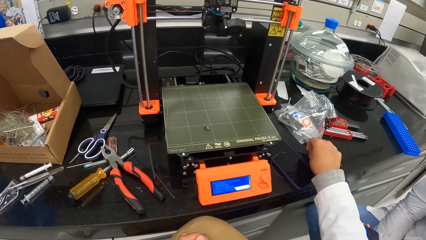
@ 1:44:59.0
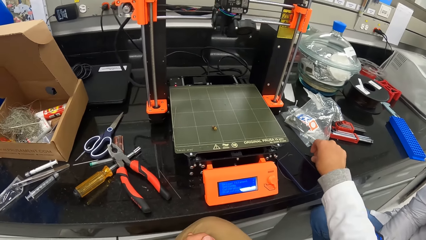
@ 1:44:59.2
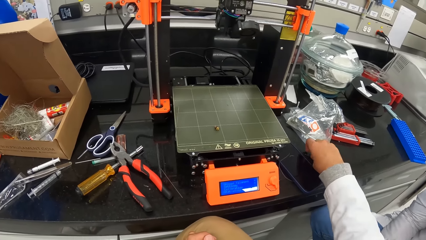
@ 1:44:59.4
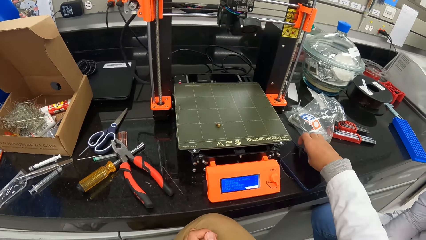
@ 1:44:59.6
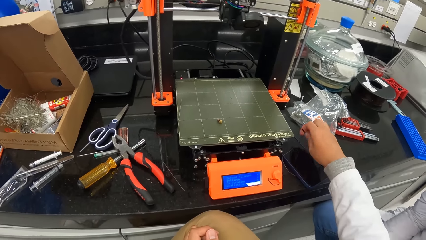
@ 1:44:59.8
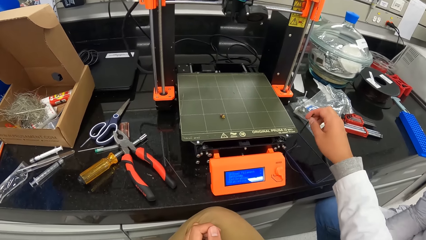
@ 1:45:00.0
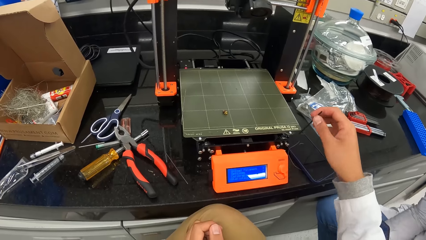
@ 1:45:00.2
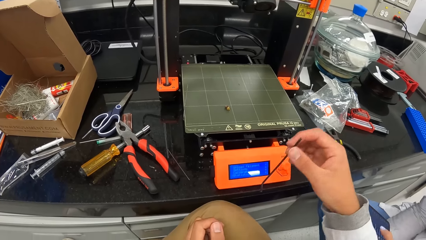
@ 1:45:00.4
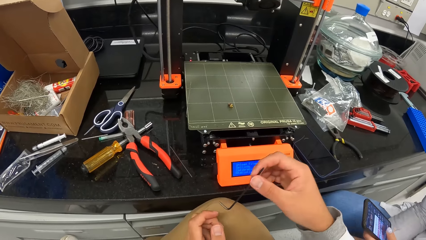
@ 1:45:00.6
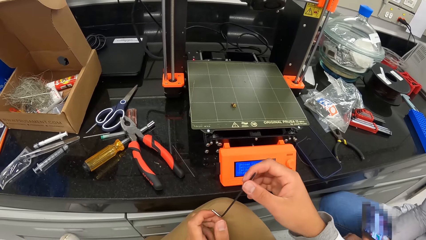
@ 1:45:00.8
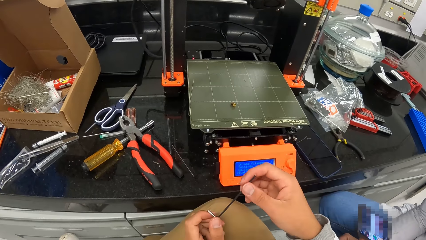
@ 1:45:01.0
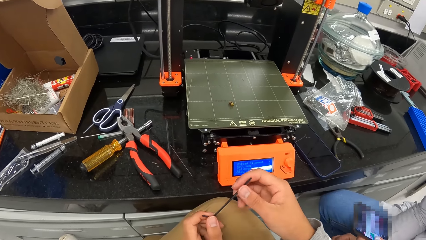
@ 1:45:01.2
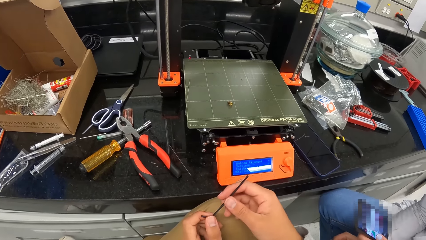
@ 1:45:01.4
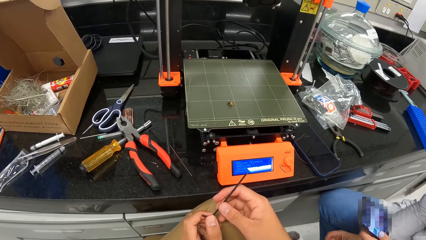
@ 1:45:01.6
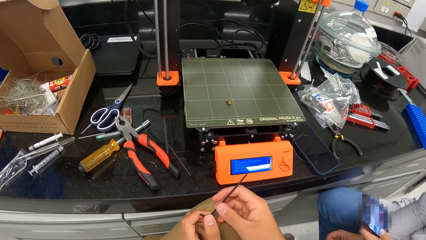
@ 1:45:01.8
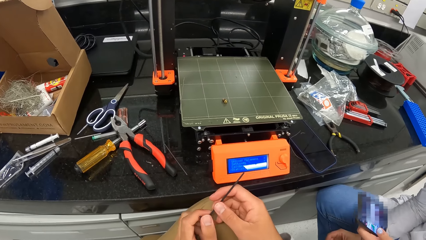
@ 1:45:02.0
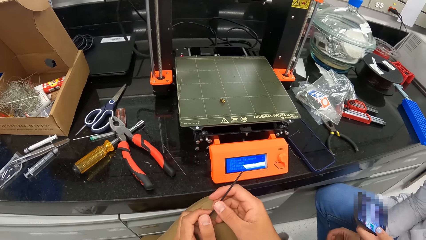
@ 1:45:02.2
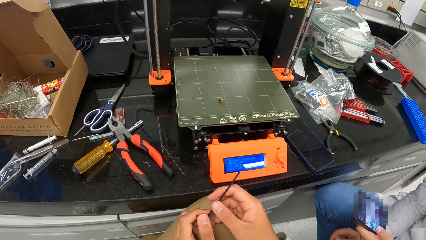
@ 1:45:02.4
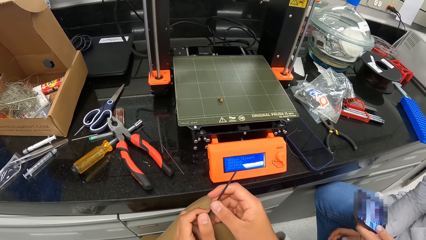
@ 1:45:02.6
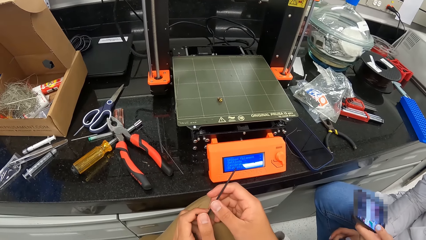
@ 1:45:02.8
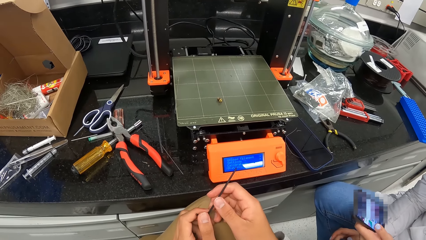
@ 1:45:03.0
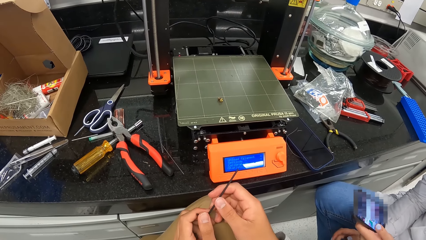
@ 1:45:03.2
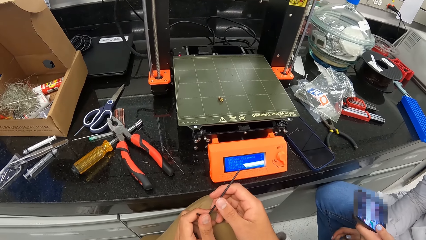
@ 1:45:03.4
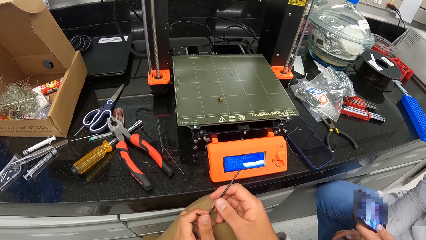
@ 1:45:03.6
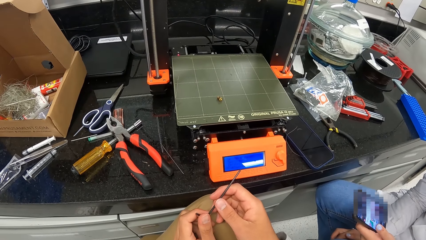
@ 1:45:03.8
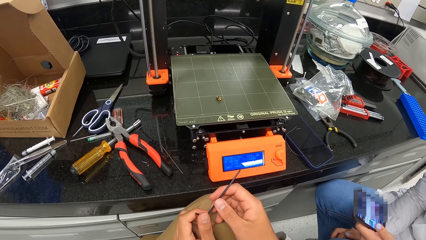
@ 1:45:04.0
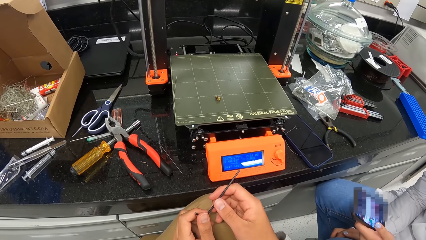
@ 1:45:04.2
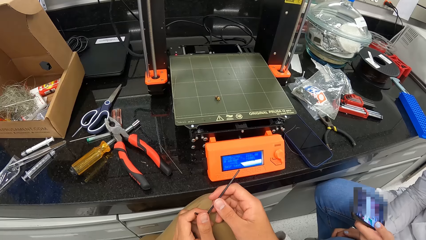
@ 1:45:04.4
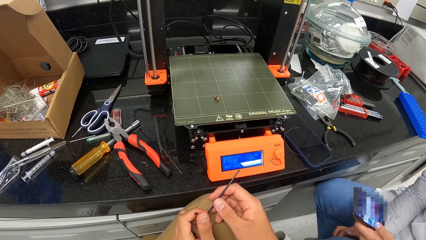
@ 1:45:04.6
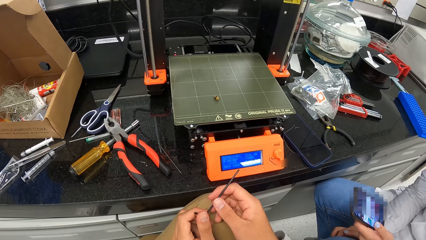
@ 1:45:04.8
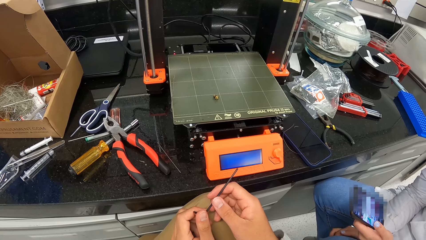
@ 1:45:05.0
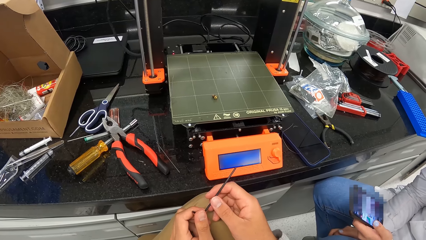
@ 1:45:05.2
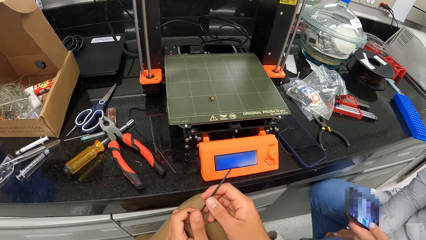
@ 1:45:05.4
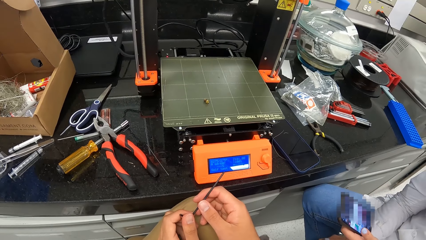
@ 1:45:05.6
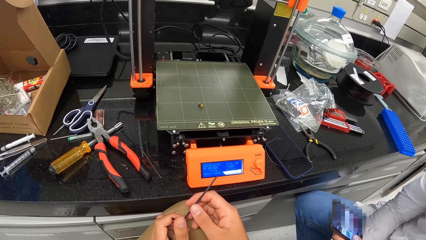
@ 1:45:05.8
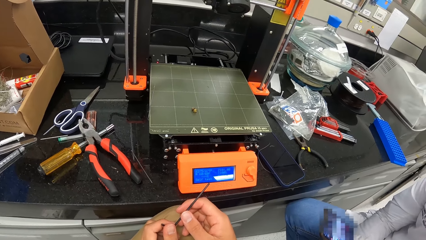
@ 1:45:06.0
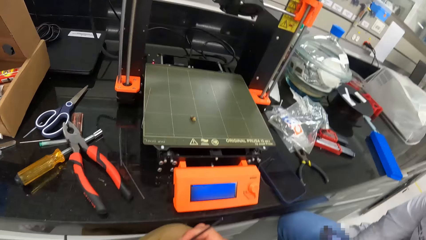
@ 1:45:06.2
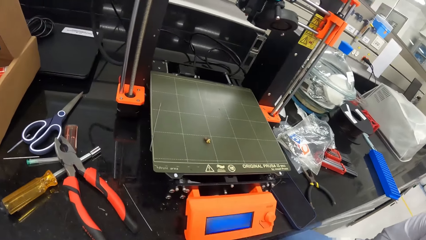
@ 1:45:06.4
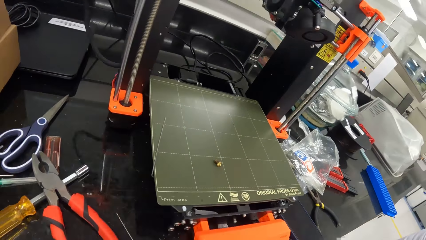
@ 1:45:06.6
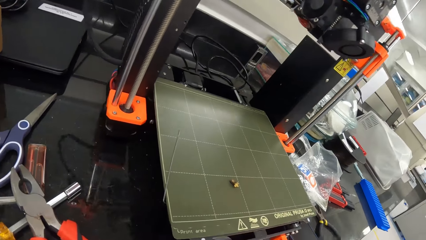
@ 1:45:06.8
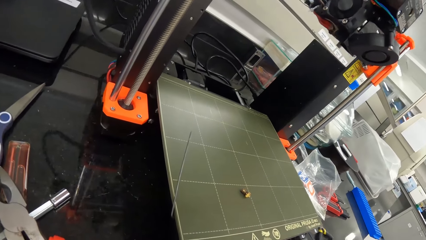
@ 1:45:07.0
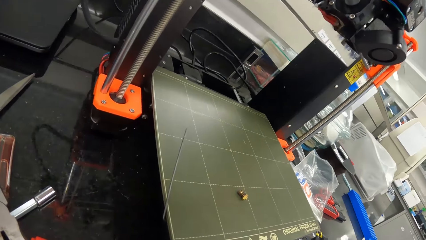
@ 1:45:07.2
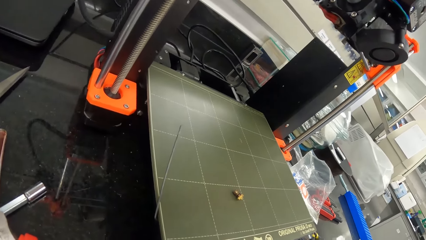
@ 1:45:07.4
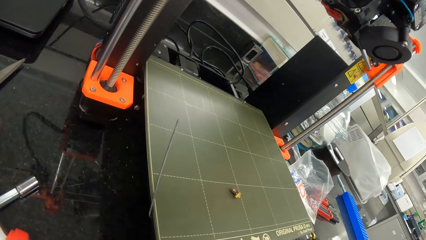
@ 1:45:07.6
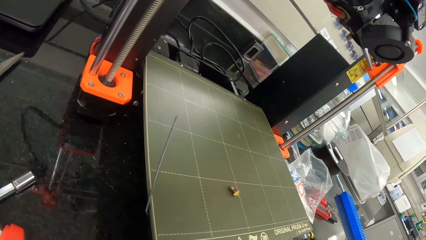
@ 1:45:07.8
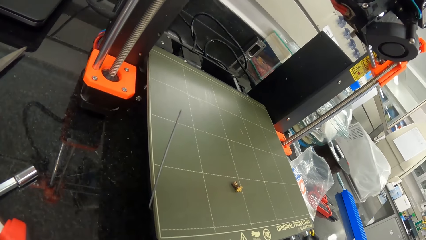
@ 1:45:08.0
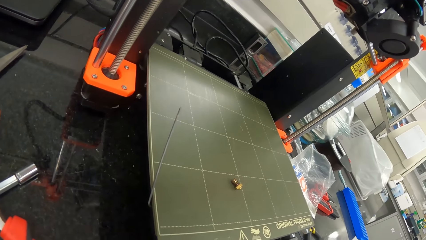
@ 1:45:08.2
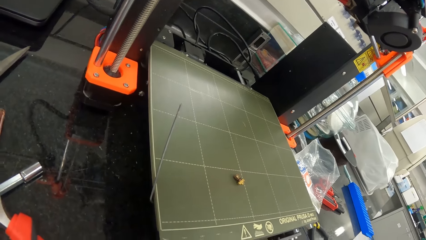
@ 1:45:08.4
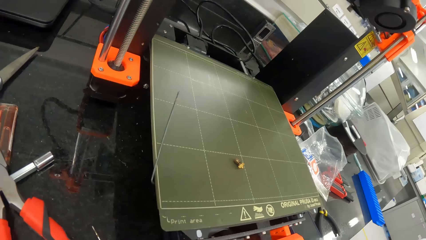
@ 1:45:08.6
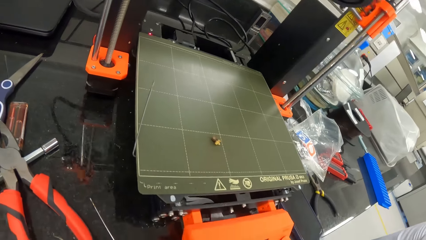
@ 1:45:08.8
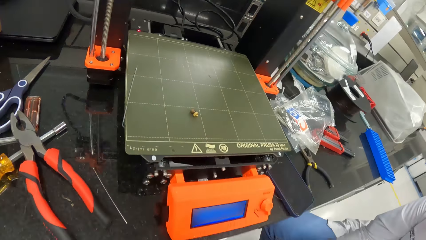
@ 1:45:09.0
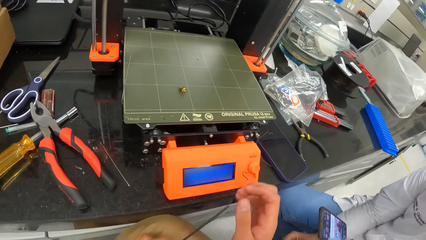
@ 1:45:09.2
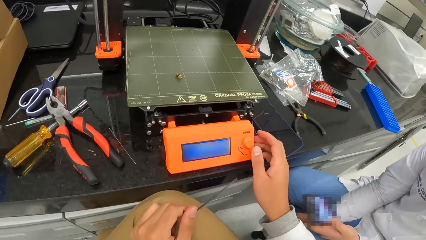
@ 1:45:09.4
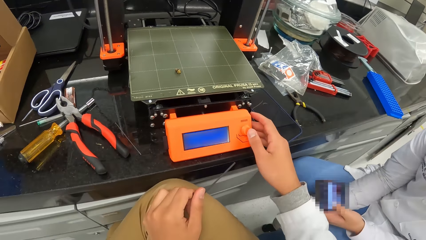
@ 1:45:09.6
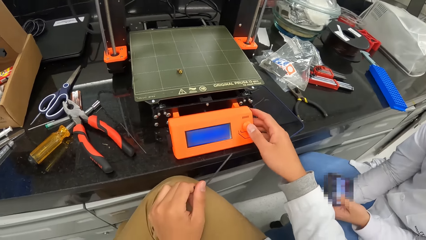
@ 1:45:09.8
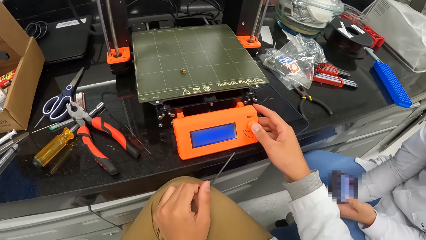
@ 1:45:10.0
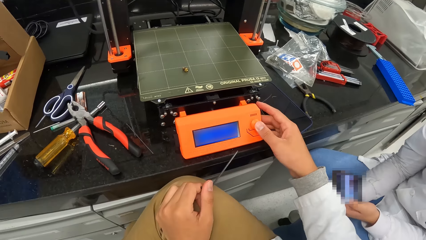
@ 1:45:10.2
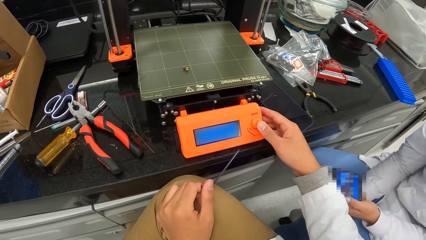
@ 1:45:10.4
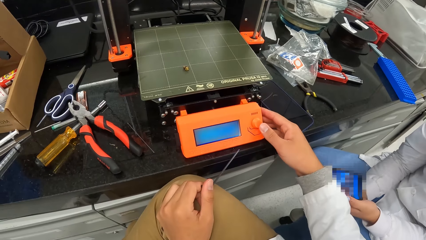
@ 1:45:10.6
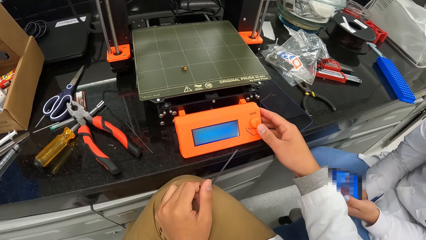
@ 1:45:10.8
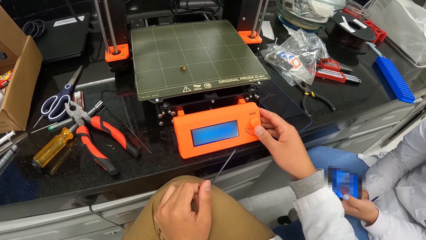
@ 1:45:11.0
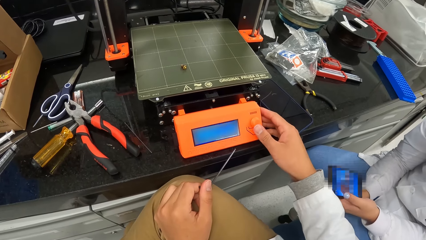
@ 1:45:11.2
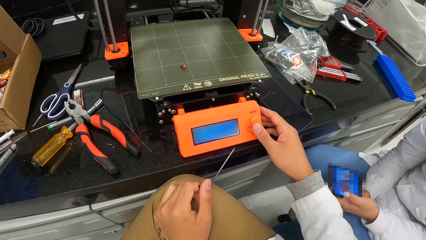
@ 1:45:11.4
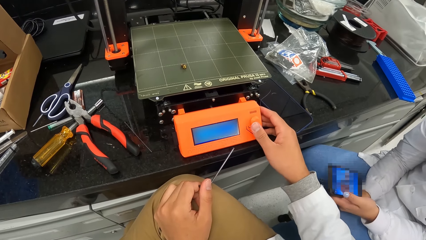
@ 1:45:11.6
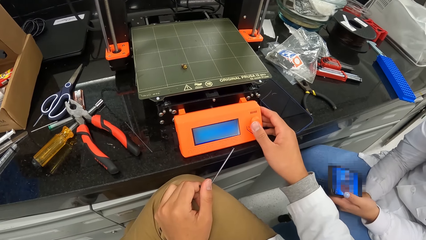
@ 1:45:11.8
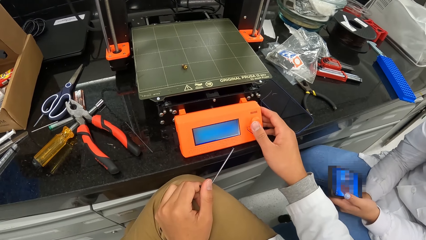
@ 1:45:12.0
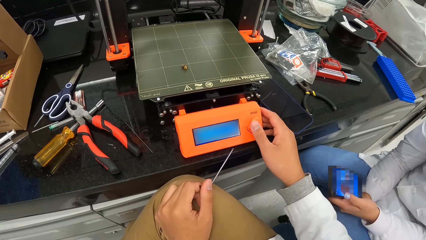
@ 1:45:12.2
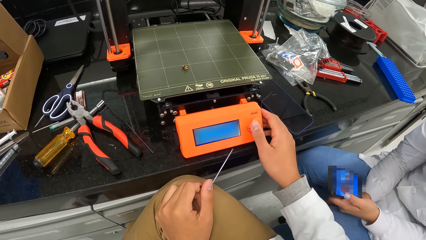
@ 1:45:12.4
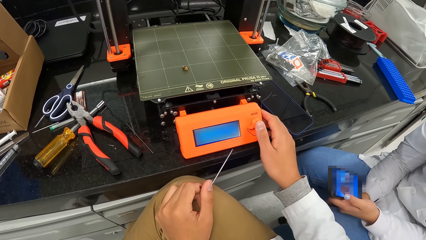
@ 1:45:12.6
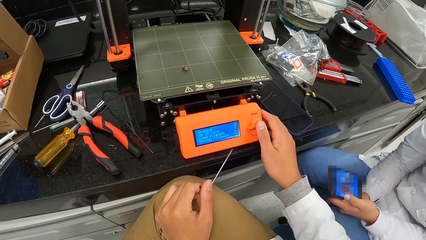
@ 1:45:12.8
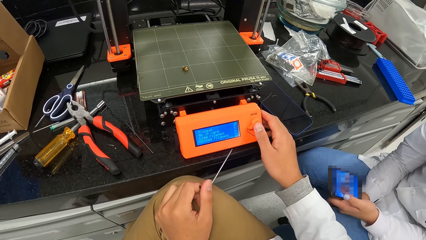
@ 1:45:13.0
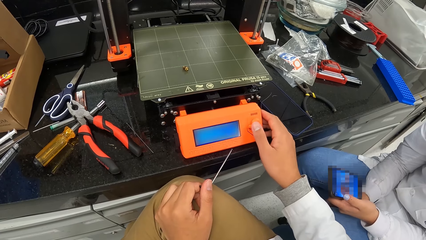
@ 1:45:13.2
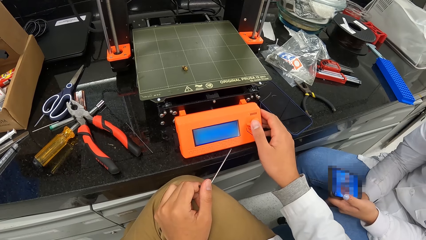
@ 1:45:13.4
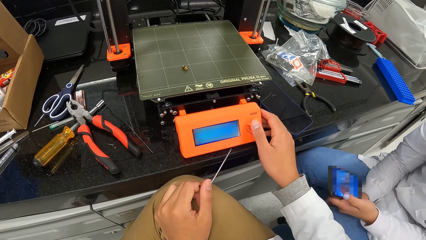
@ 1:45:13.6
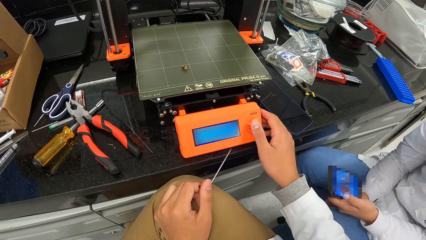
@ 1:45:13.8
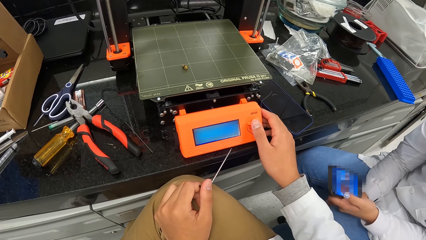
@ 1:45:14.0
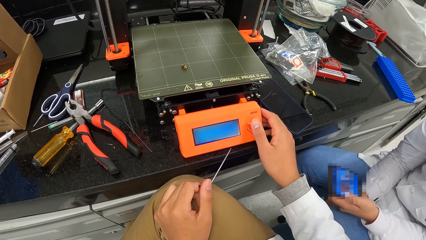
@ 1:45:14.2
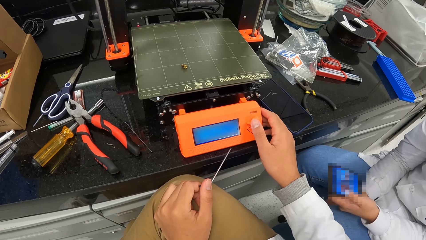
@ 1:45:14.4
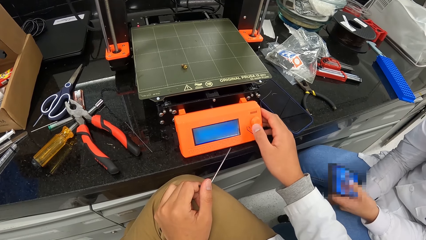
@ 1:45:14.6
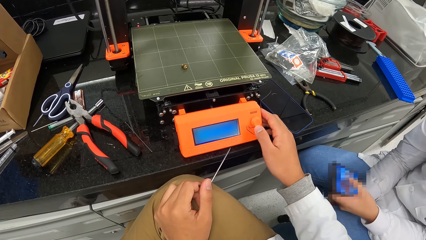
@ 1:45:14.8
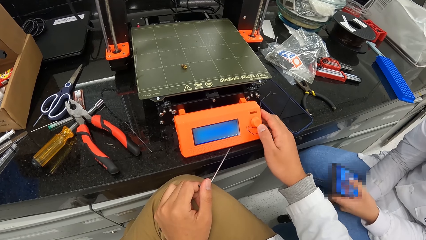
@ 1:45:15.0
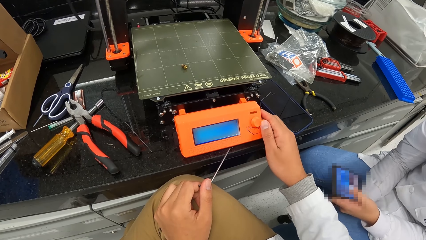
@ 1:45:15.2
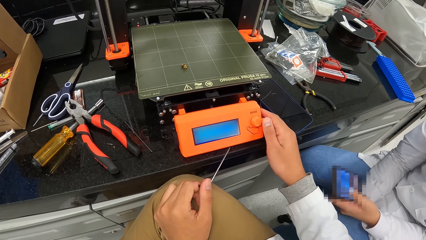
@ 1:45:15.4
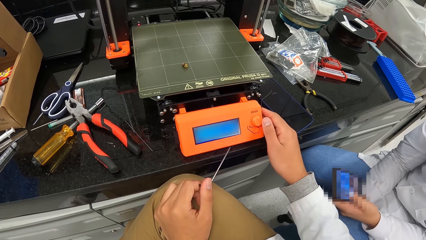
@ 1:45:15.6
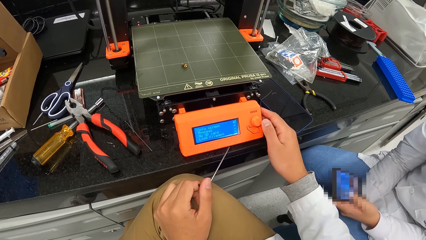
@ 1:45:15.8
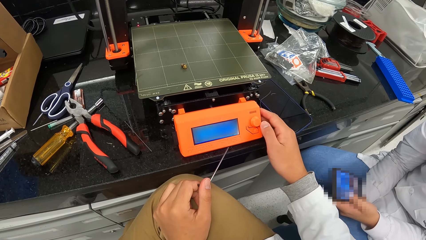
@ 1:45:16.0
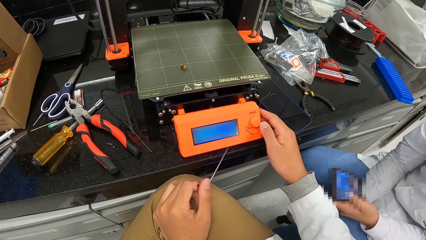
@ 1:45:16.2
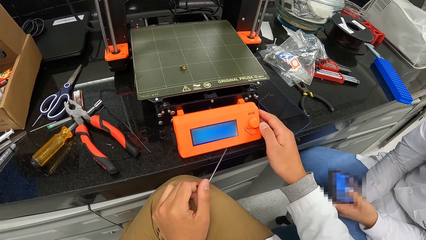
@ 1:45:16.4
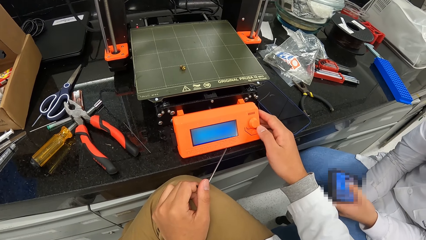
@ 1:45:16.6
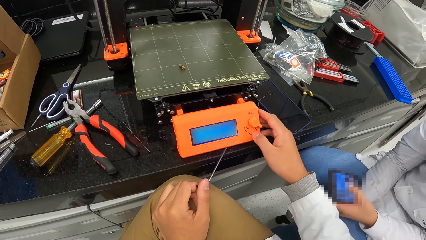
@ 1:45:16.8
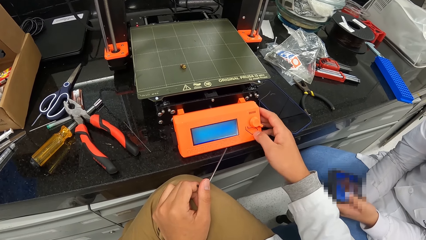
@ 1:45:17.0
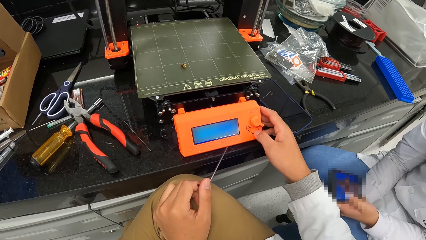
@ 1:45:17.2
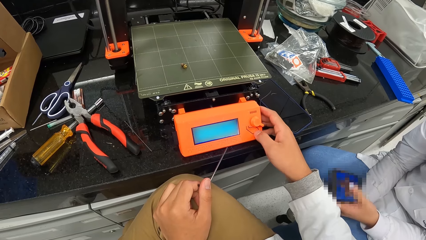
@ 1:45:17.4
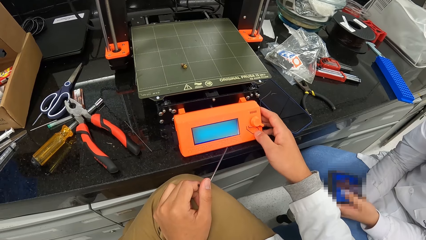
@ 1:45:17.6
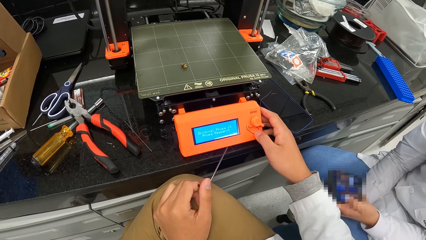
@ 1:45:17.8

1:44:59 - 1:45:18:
The camera wearer picks an alignment L pin or wire from the table with his right hand. He holds the alignment L pin with both hands. He looks at the machine. He holds the three dimensional printer with his right hand. He holds the alignment L pin with his left hand. He presses the machine. He turns the knob on the three dimensional printer with his right hand.
